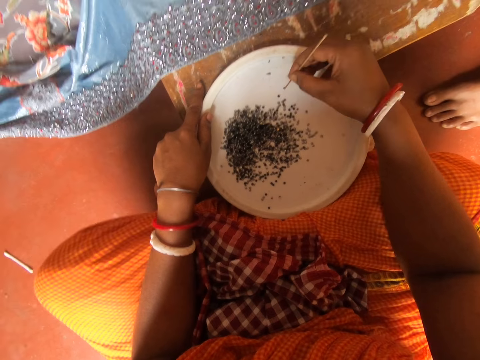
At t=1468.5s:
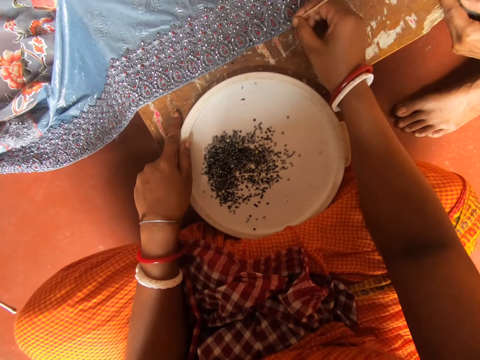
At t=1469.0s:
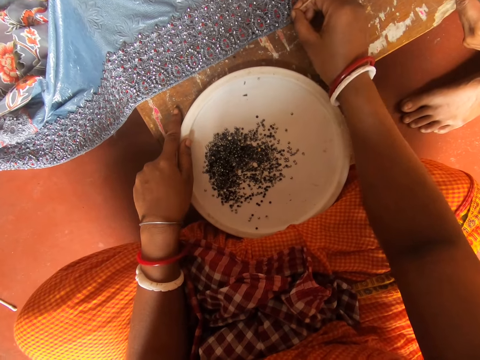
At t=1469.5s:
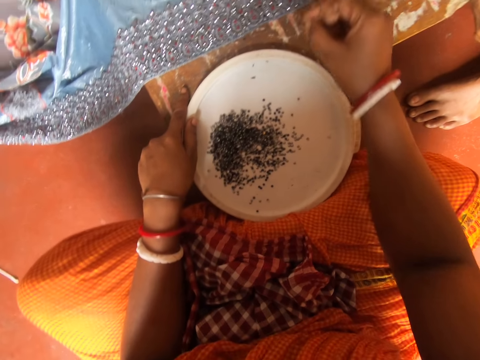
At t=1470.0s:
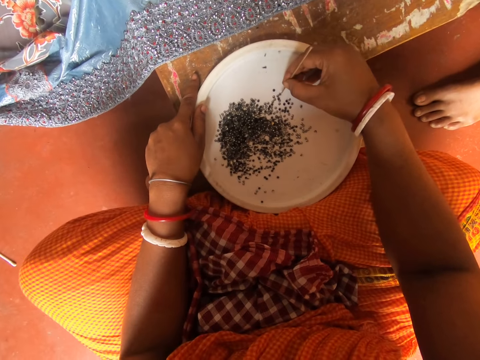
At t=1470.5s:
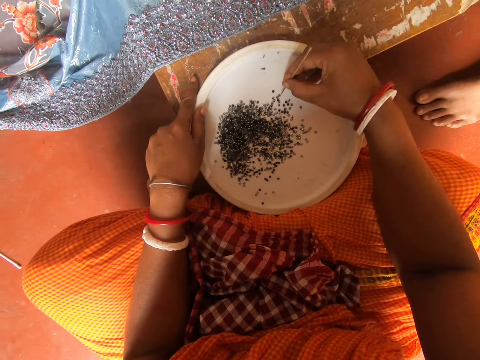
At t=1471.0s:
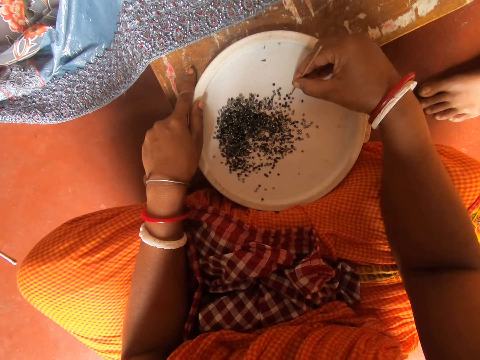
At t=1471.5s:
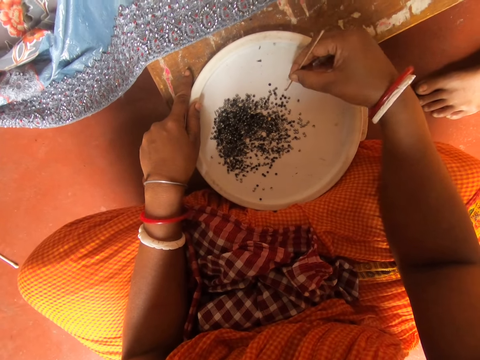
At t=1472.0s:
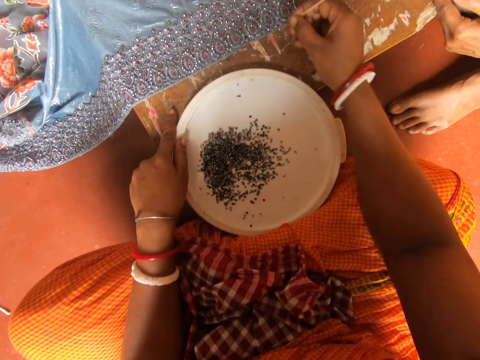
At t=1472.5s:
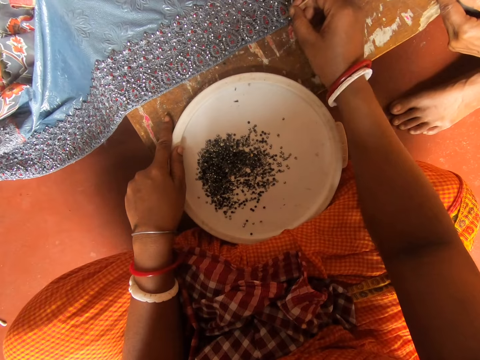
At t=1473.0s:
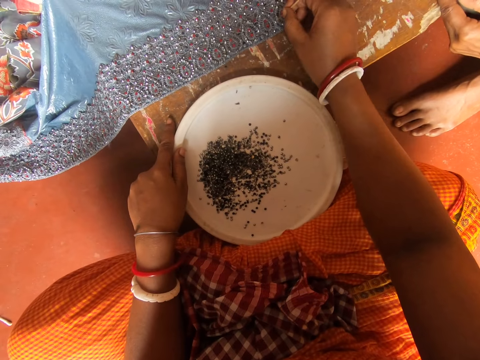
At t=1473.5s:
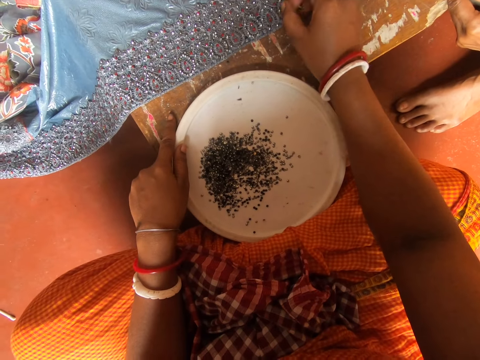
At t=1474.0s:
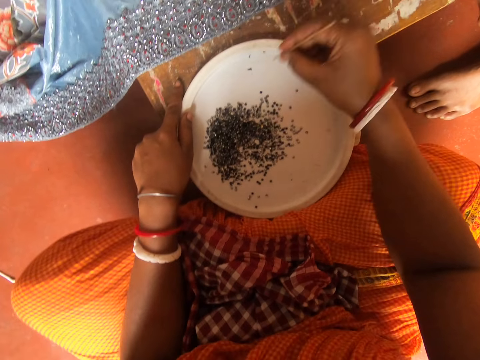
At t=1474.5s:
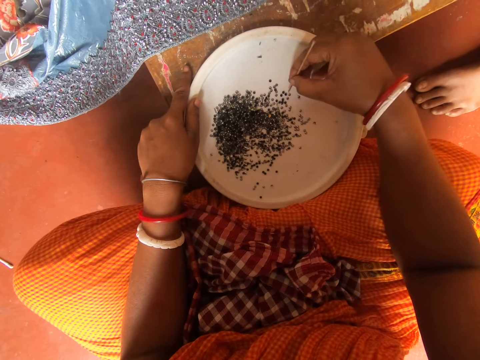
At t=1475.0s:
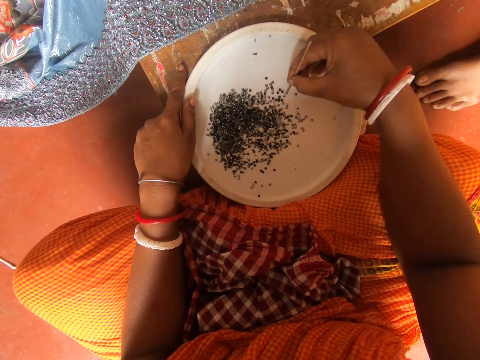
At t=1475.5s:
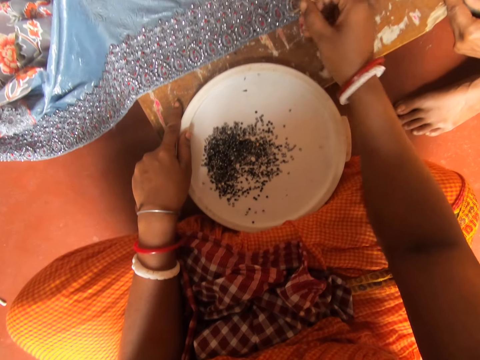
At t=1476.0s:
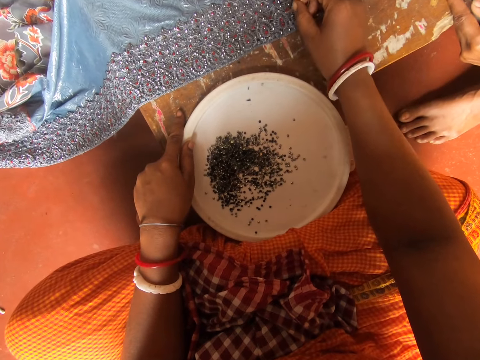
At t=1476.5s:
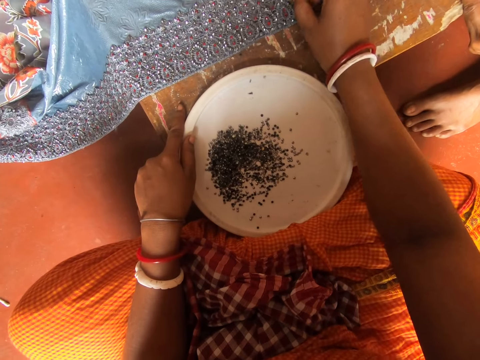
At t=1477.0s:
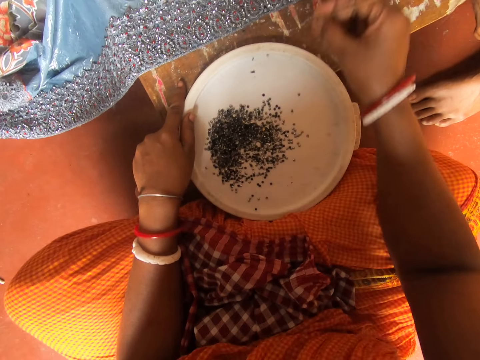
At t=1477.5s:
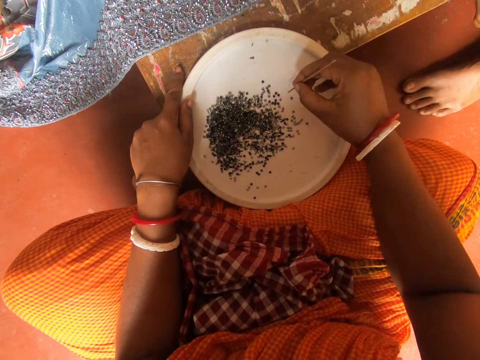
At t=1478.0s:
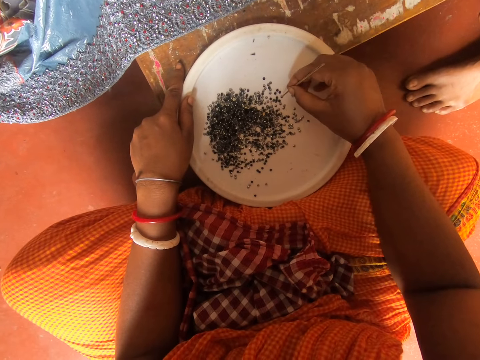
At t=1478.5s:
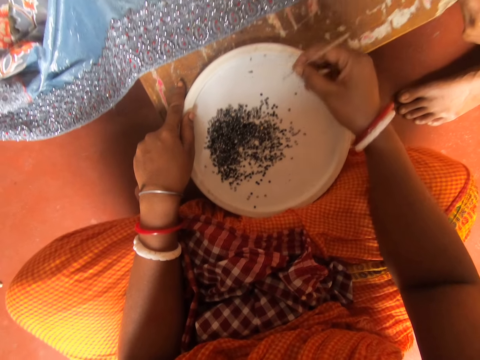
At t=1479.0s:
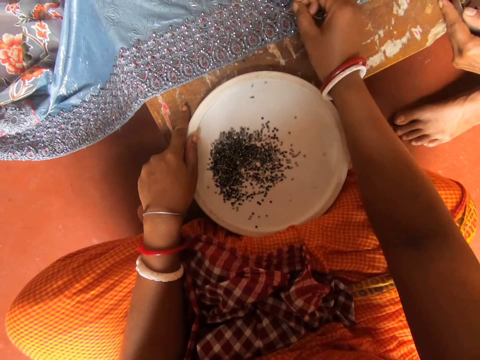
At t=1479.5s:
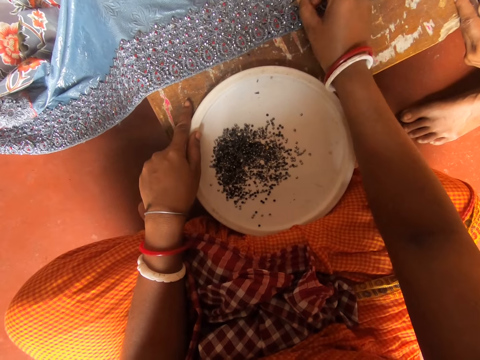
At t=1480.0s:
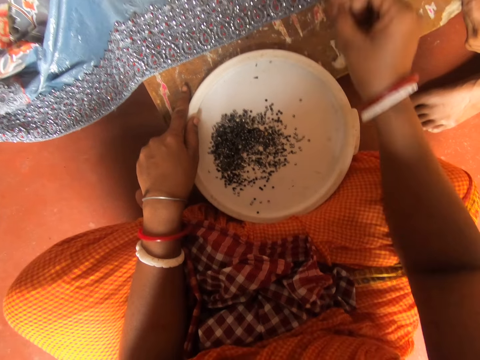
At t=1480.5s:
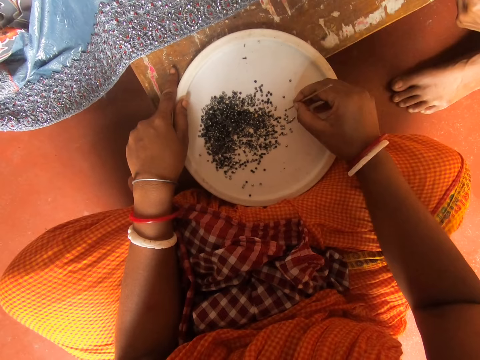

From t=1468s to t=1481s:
The camera wearer picks something on the lid with a piece of metal. They fix something on the cloth. They pick something on the lid with the piece of metal. They fix something on the cloth. They pick something on the lid with the piece of metal. They fix something on the cloth. They pick something on the lid with the piece of metal. They fix something on the cloth.

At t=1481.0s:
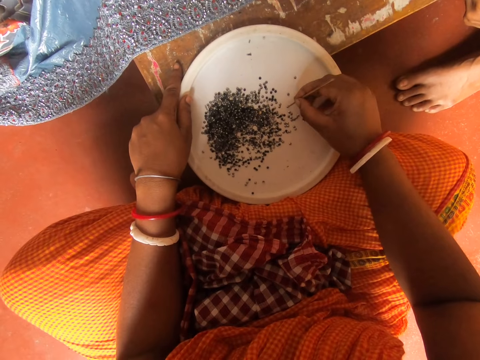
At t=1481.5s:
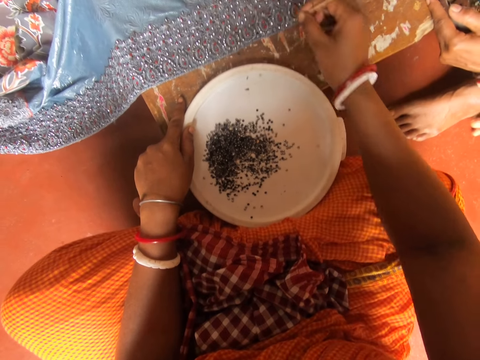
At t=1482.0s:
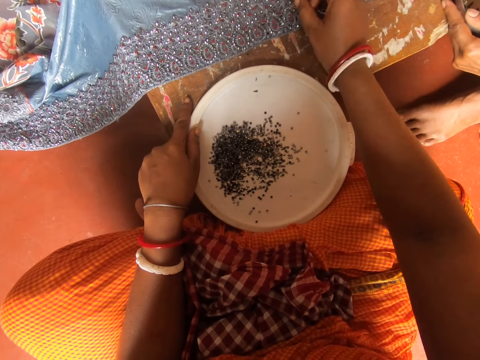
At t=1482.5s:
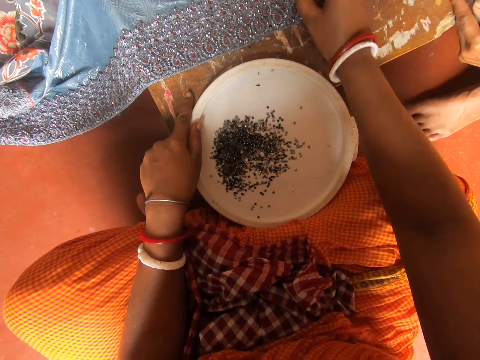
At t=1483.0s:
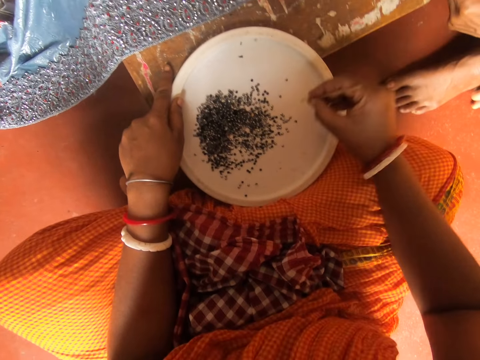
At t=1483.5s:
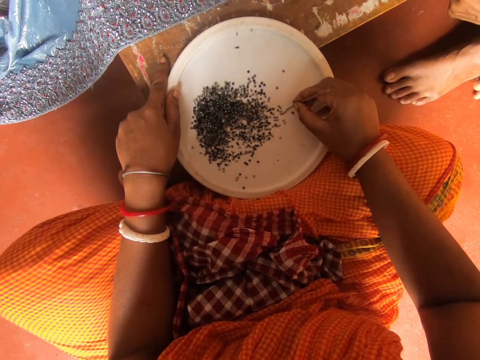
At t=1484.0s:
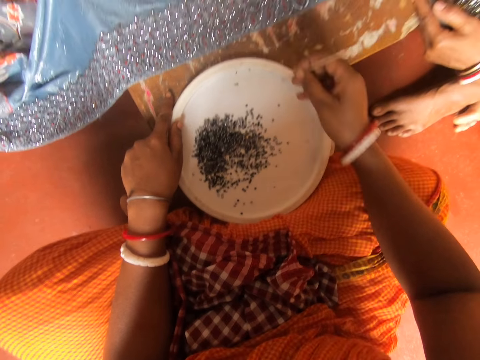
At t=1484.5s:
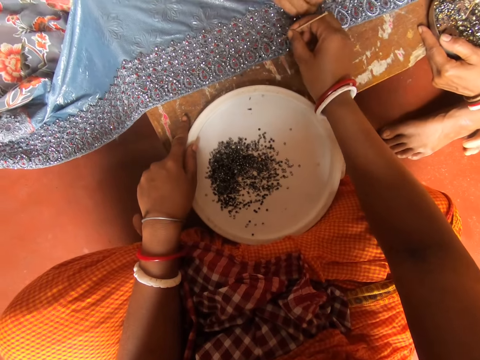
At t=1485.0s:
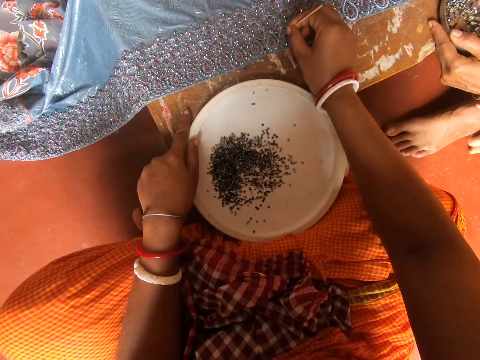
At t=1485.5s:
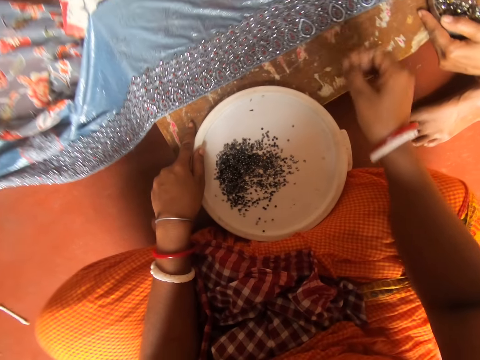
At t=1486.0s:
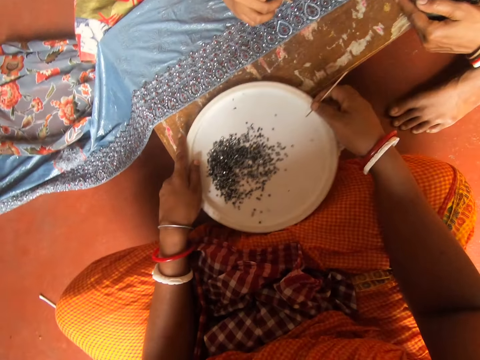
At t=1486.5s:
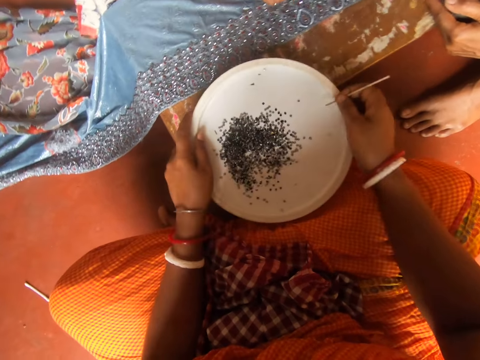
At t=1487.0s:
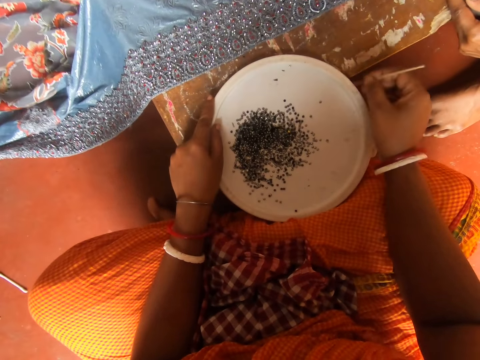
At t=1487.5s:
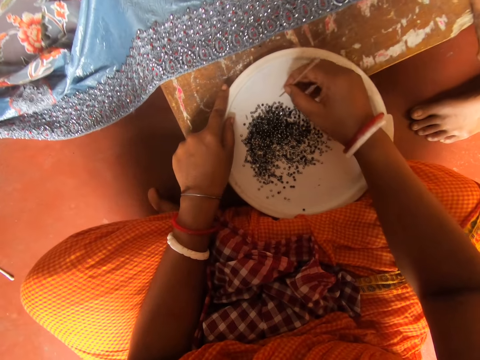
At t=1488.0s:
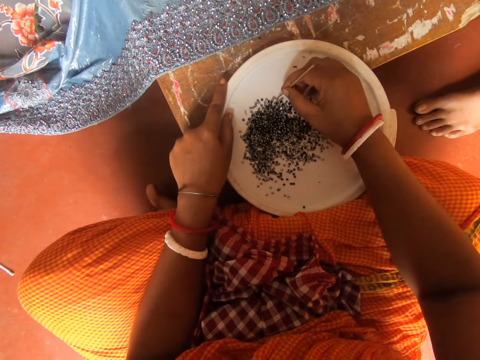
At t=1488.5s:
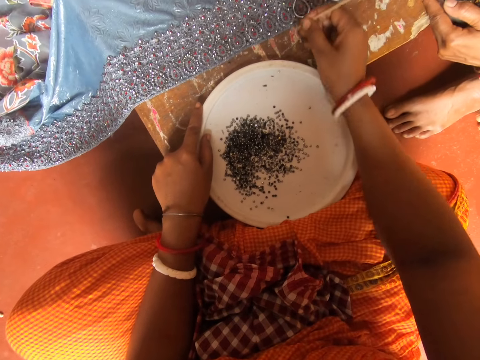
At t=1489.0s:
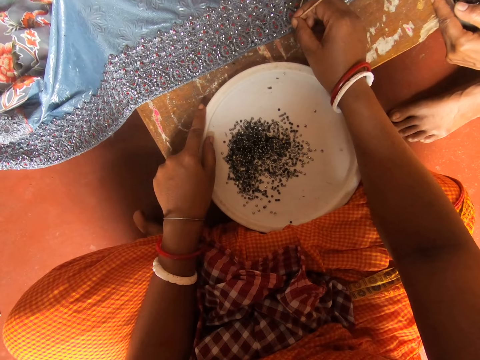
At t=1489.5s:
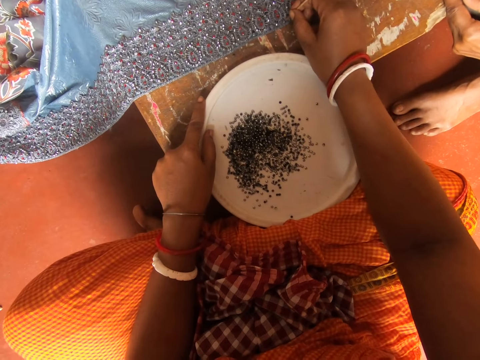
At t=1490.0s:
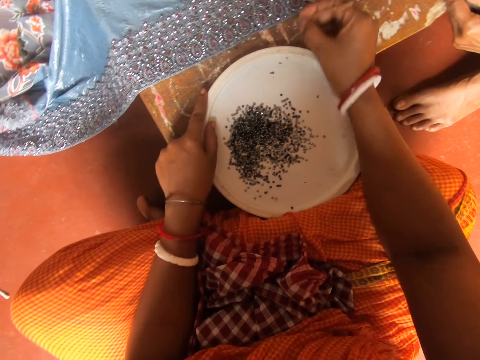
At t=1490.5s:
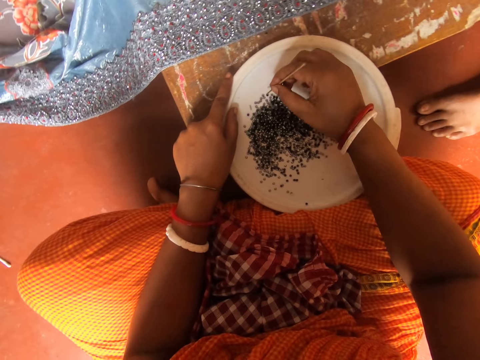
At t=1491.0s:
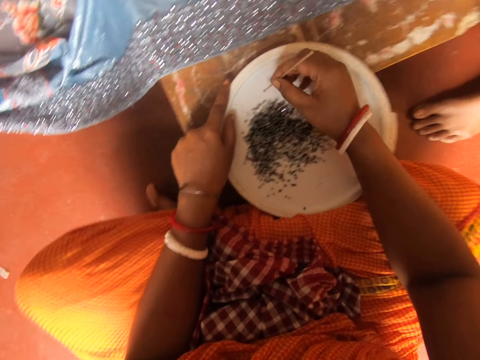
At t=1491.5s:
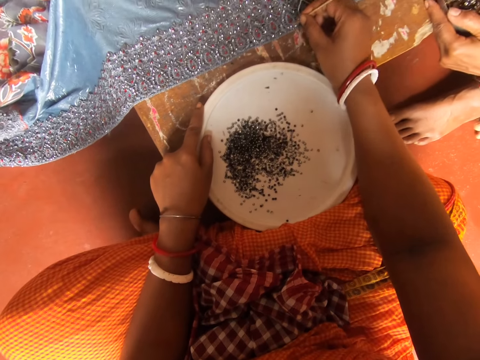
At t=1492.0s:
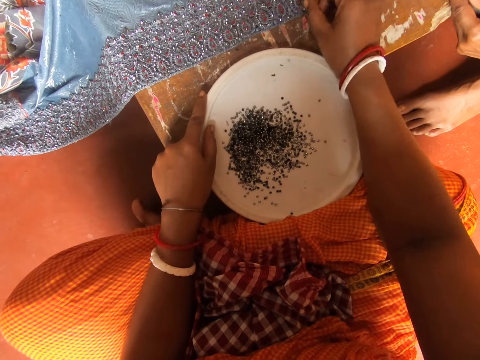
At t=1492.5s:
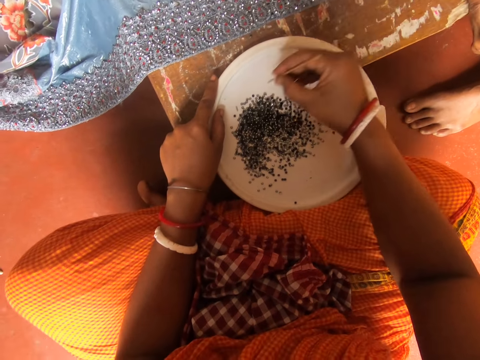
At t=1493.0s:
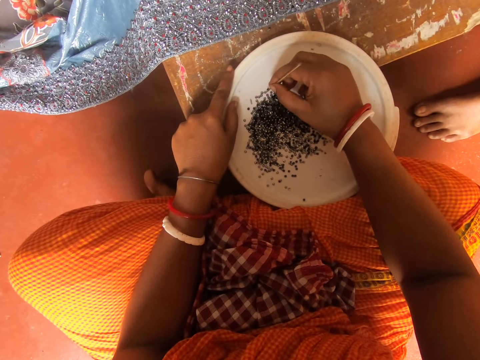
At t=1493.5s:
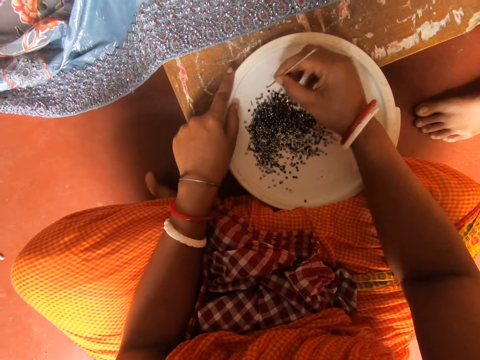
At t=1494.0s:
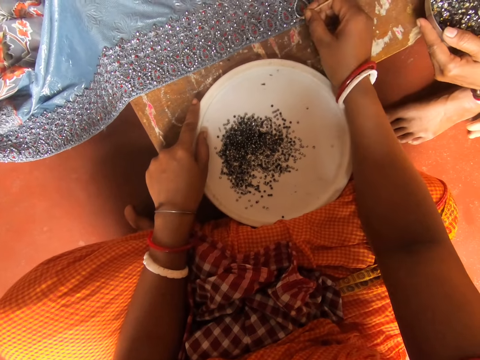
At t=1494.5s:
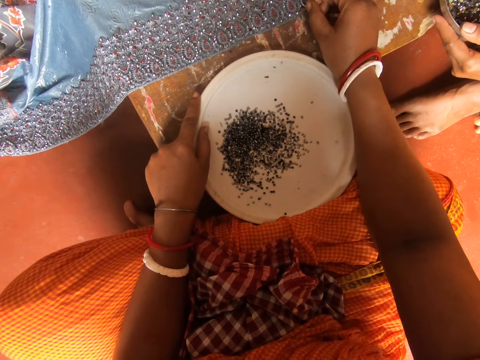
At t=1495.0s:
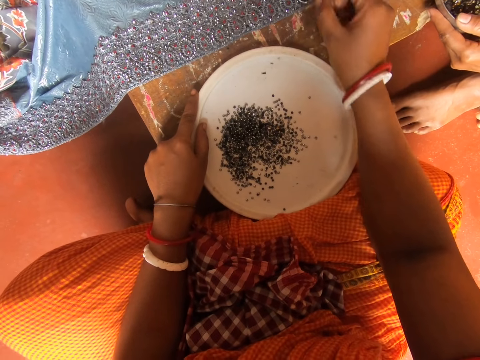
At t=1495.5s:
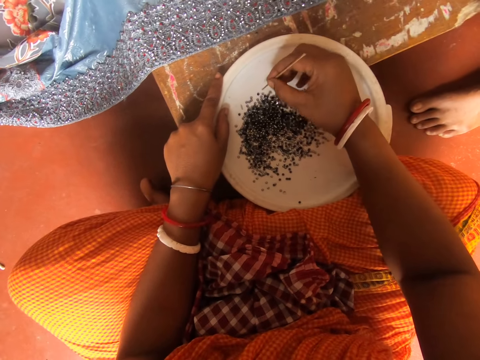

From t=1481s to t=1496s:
The camera wearer picks something on the lid with a piece of metal. They fix something on the cloth. They pick something on the lid with the piece of metal. They fix something on the cloth. A woman fixes something on the cloth. The camera wearer shakes beads on the tray with both hands. They pick something on the lid with the piece of metal. They attach beads on the fabric with a pin. They pick something on the lid with the piece of metal. They fix something on the cloth. They pick something on the lid with the piece of metal. They fix something on the cloth.
